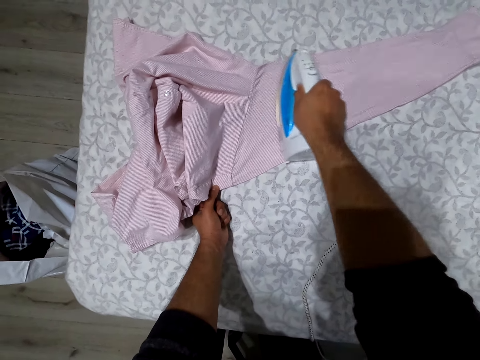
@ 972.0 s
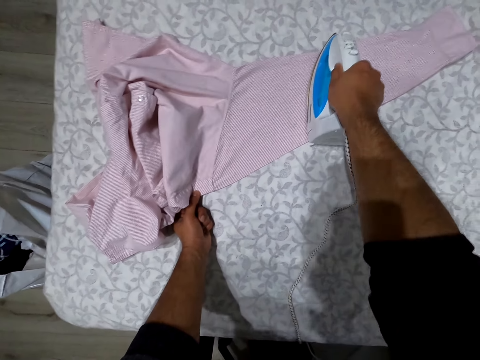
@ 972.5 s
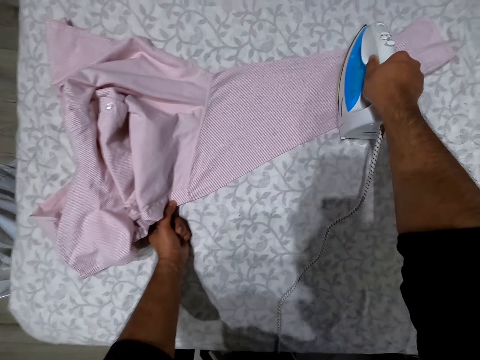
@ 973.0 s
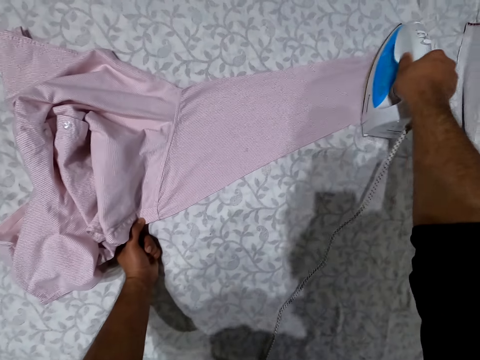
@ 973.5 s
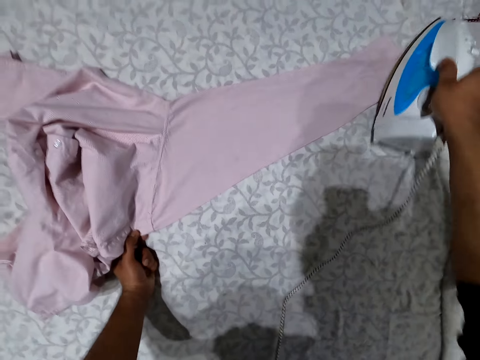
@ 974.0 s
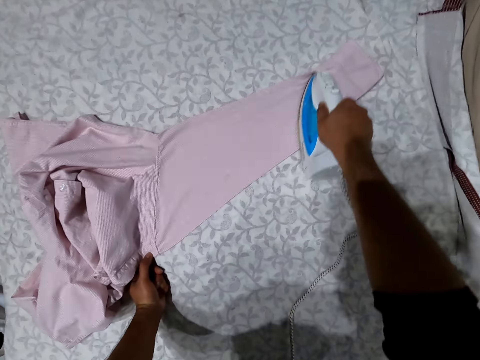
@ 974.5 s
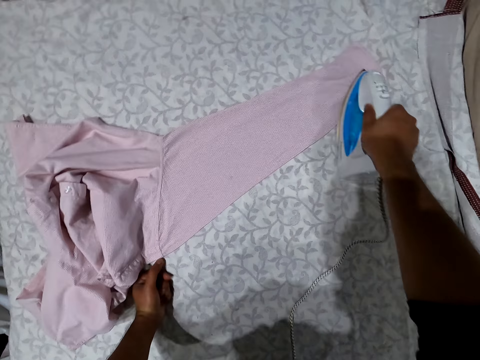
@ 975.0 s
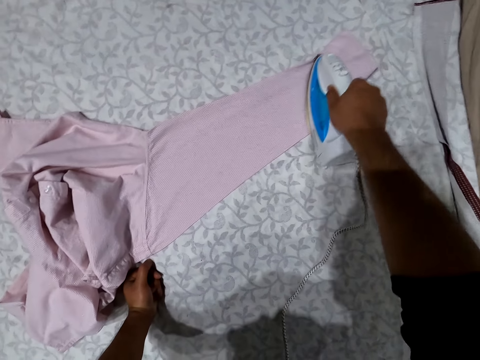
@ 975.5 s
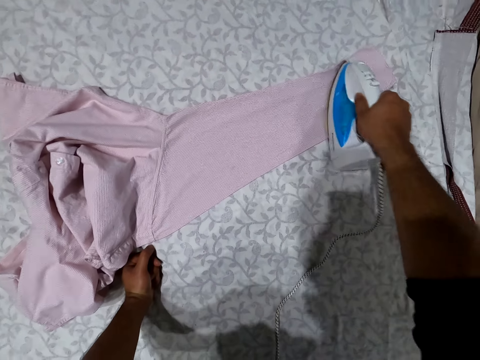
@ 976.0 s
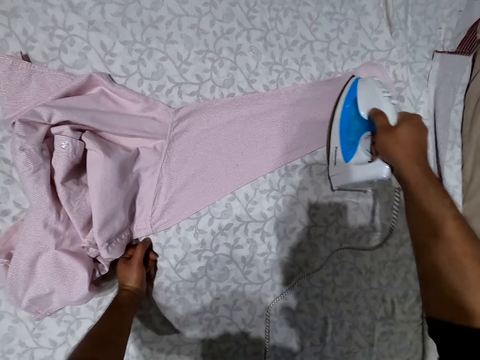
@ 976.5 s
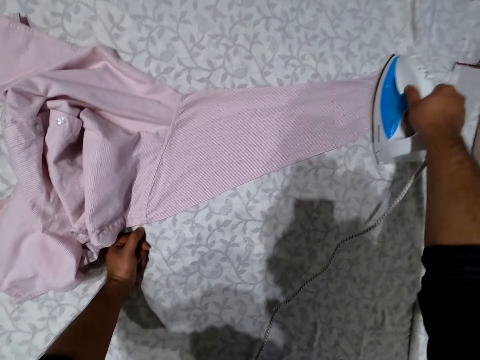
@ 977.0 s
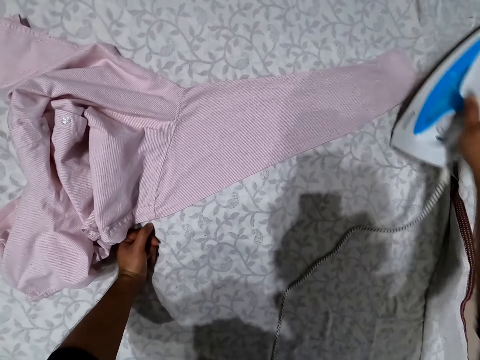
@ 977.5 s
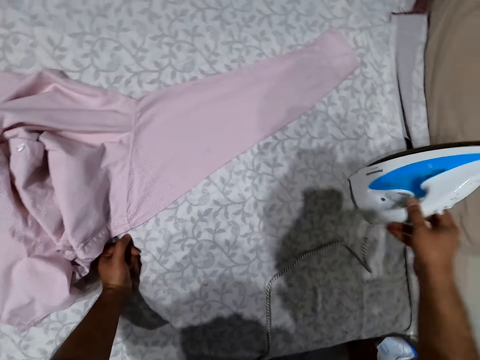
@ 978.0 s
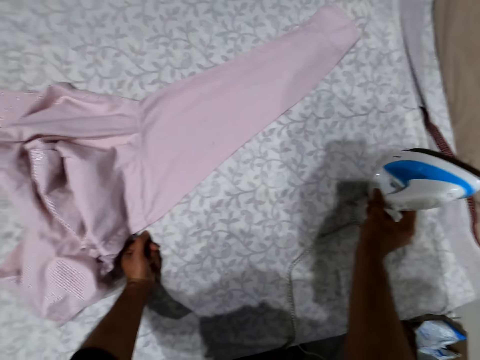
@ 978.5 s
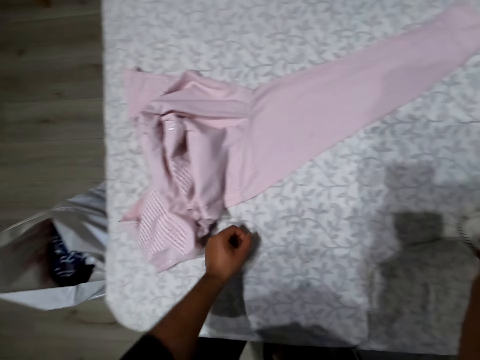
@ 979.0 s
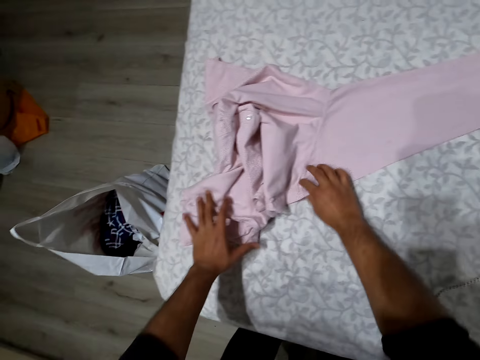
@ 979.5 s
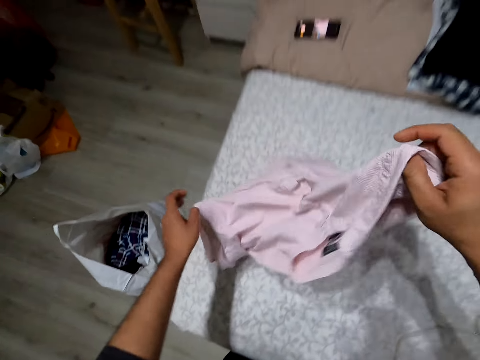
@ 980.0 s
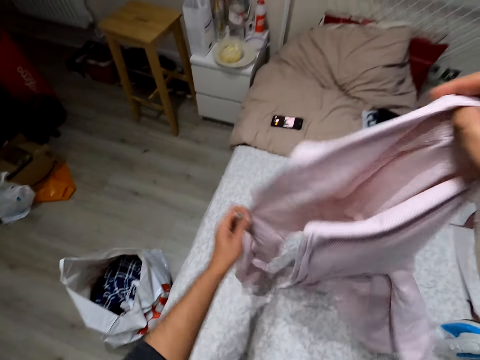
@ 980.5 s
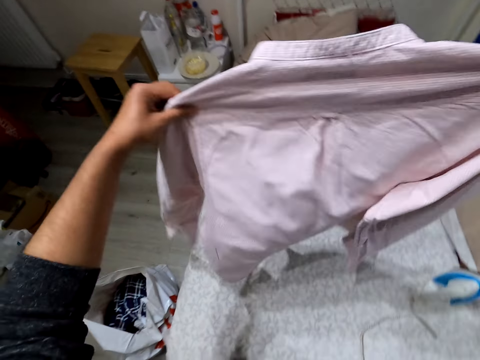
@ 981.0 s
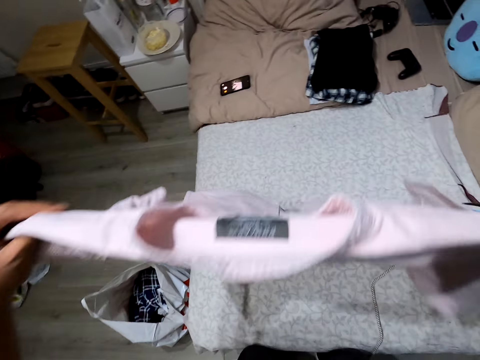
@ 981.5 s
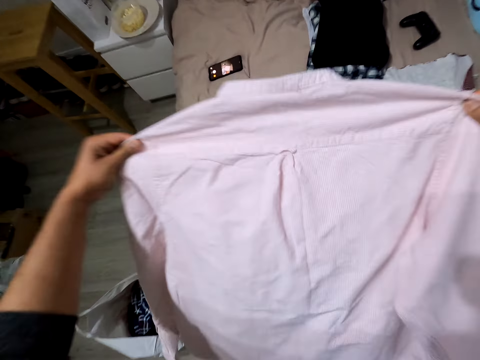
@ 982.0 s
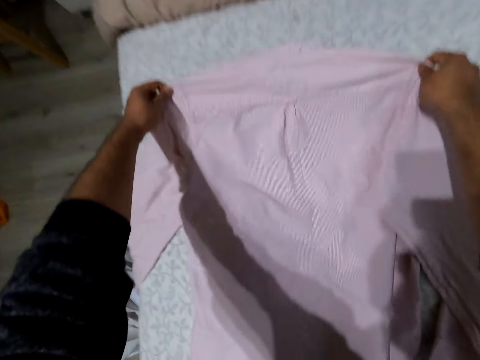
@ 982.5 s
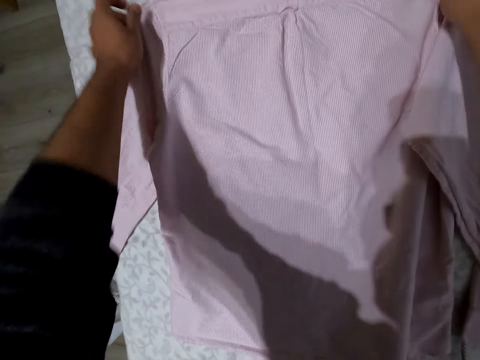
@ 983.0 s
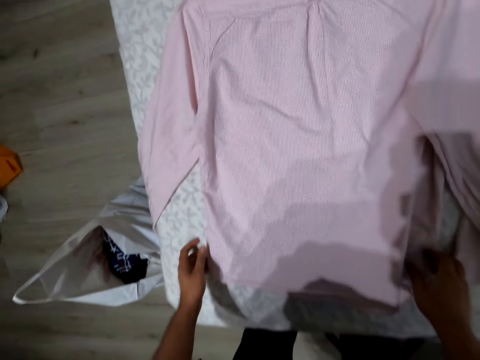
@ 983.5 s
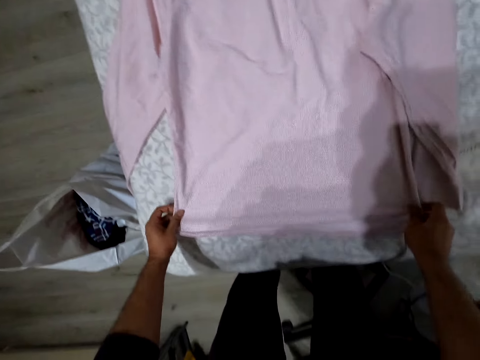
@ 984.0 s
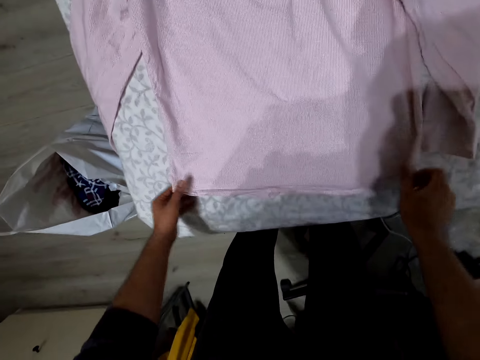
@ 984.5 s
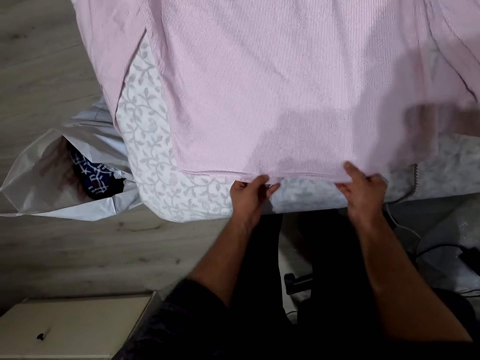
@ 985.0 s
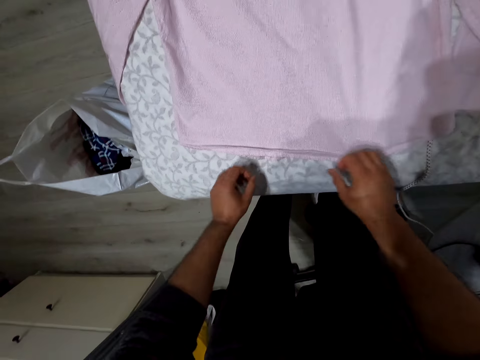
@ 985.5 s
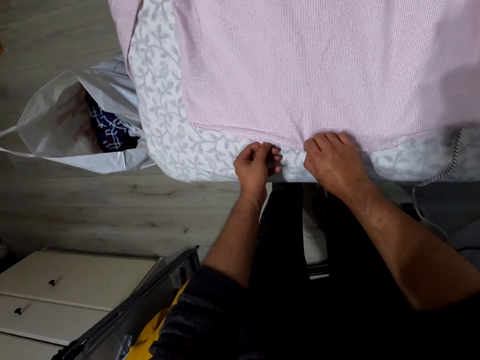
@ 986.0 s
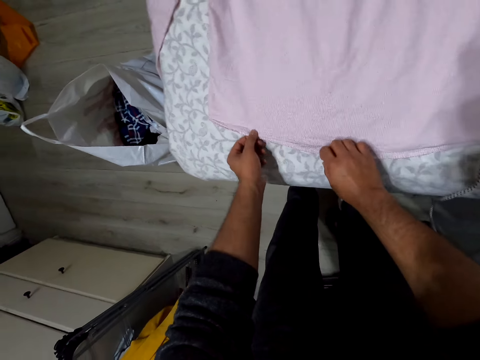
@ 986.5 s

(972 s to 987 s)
The camera wearer puts the iron box aside. They pick the shirt. They drop the shirt. They spread the shirt on the bed. They straighten the shirt.

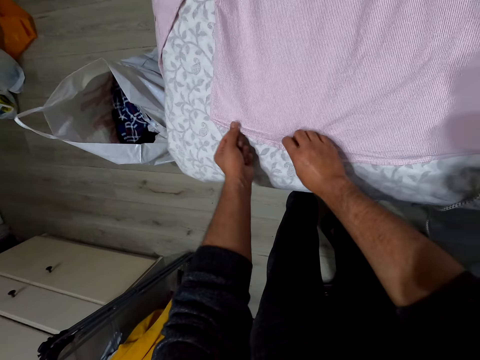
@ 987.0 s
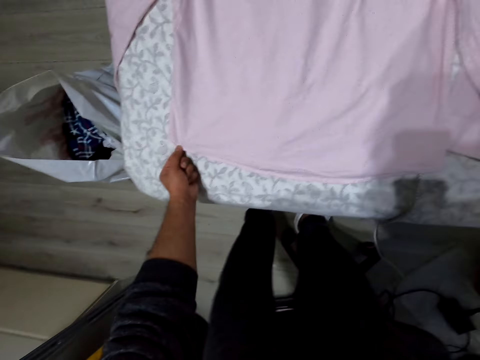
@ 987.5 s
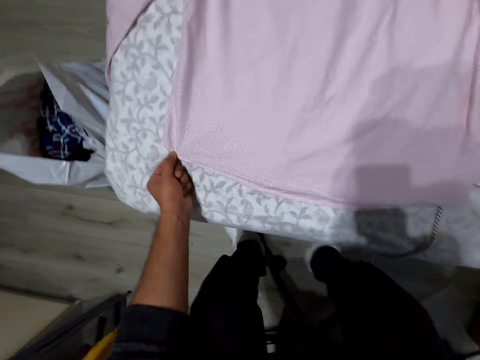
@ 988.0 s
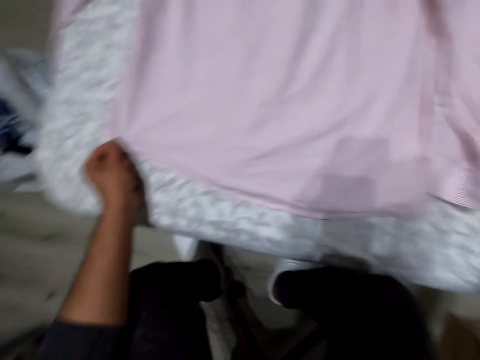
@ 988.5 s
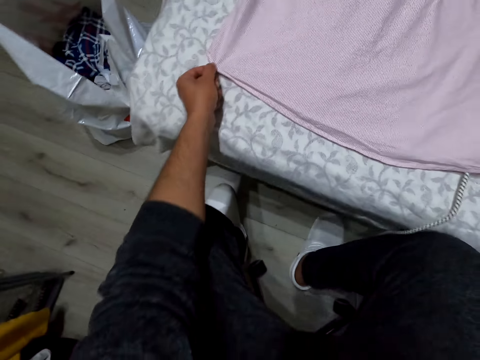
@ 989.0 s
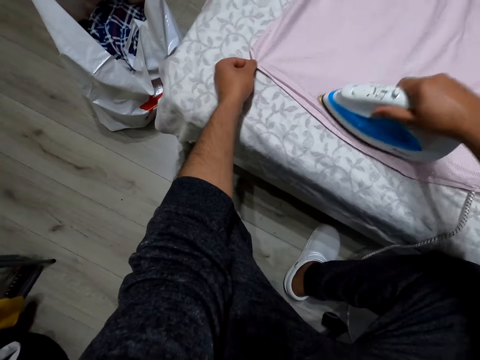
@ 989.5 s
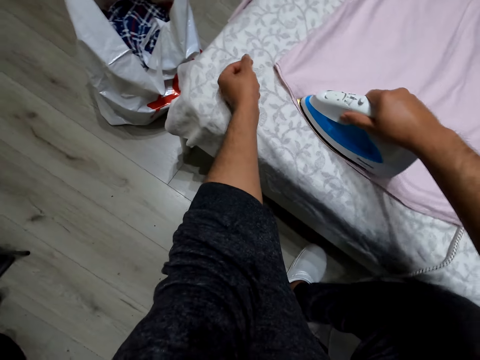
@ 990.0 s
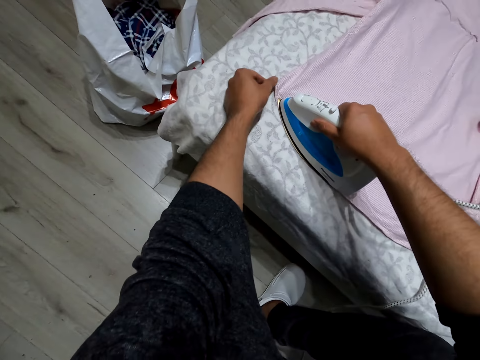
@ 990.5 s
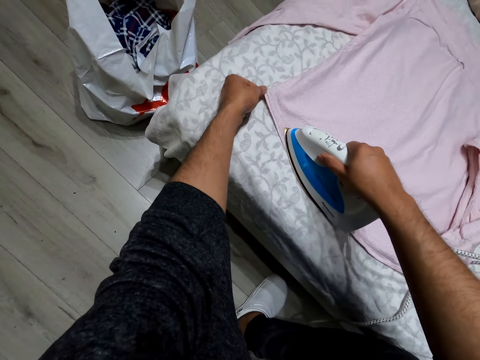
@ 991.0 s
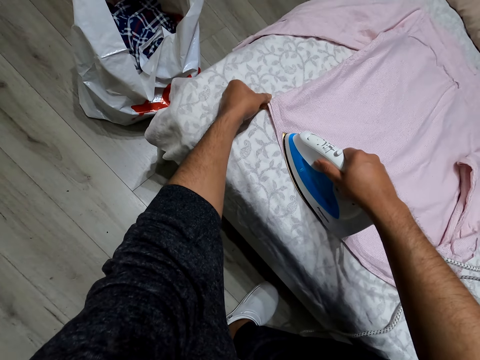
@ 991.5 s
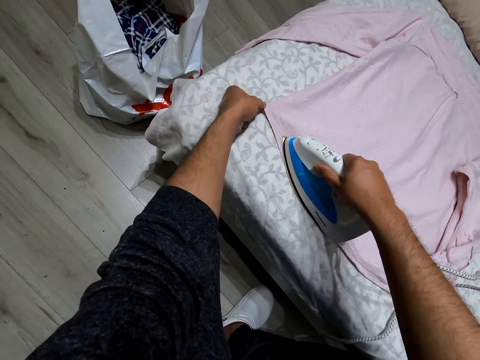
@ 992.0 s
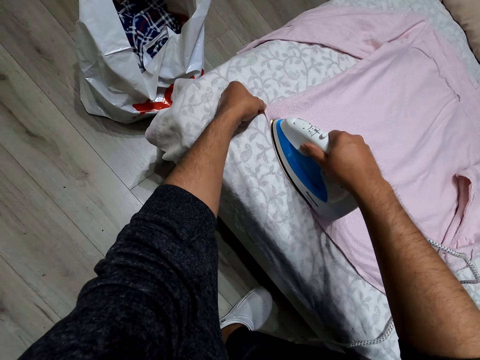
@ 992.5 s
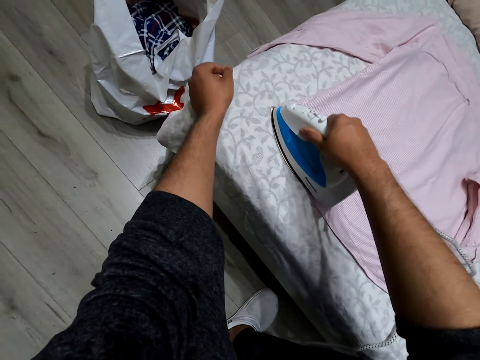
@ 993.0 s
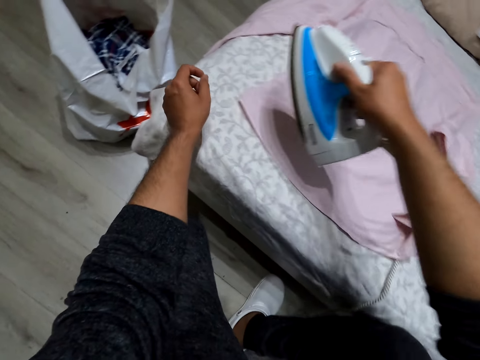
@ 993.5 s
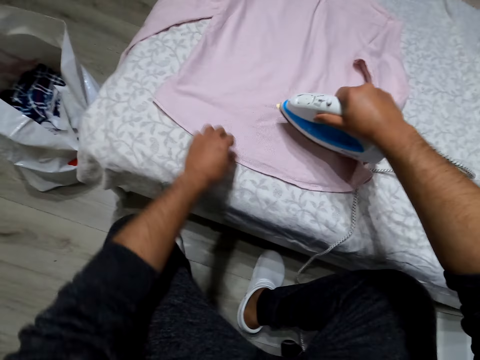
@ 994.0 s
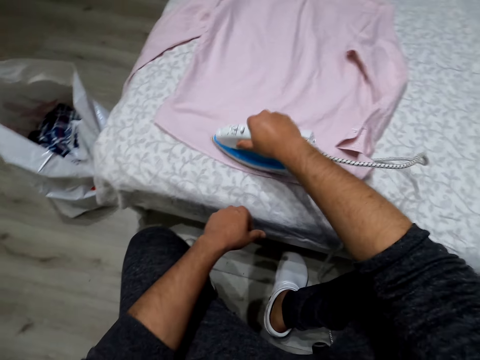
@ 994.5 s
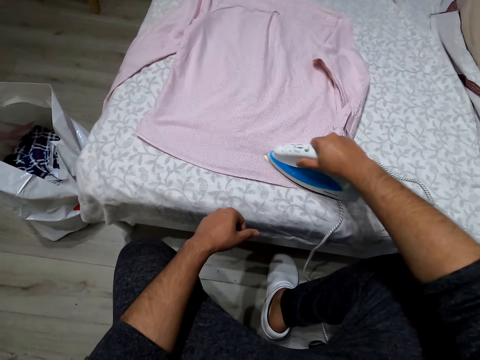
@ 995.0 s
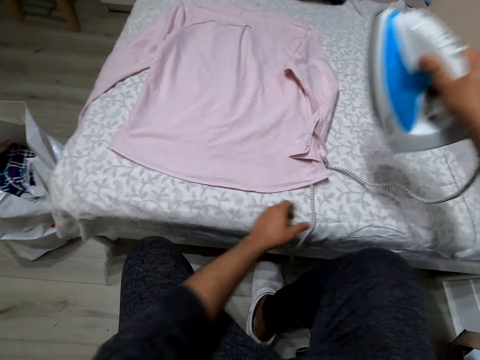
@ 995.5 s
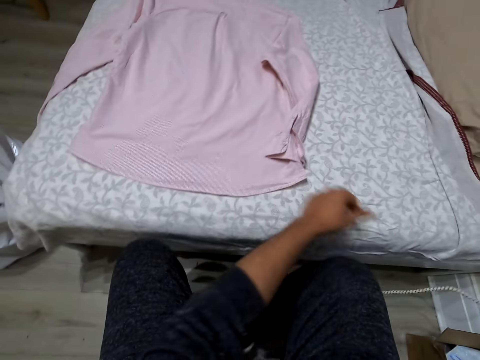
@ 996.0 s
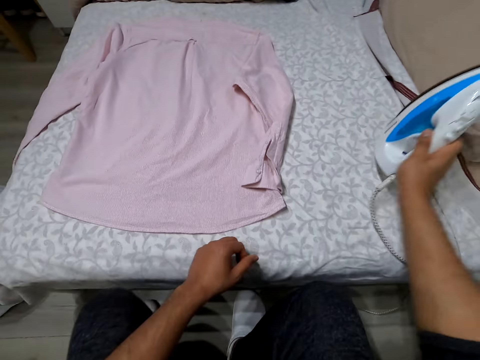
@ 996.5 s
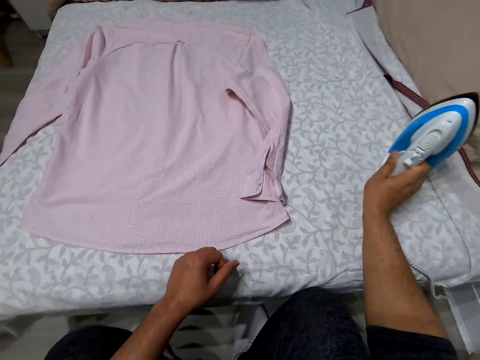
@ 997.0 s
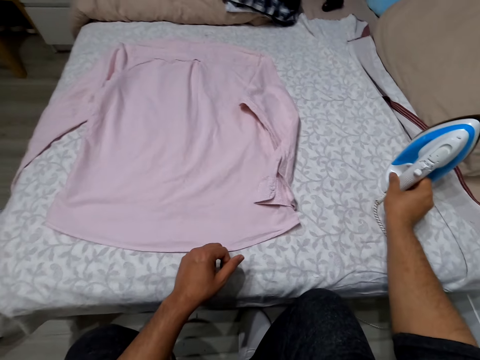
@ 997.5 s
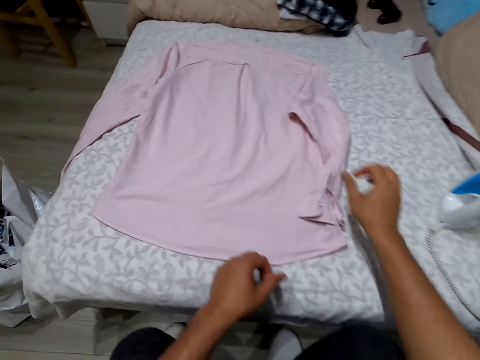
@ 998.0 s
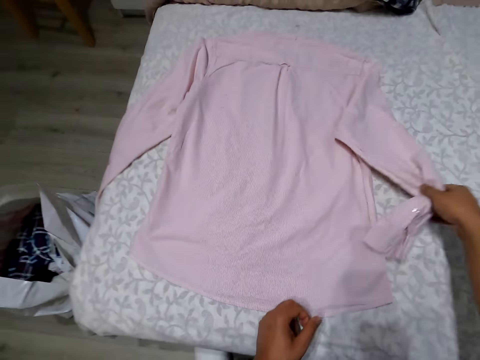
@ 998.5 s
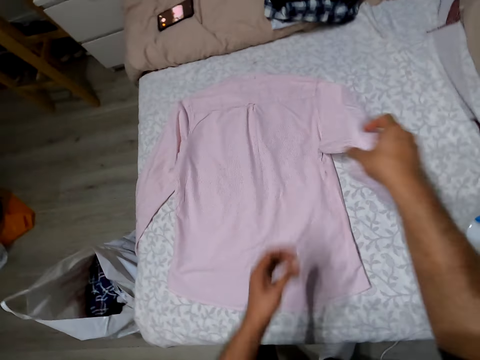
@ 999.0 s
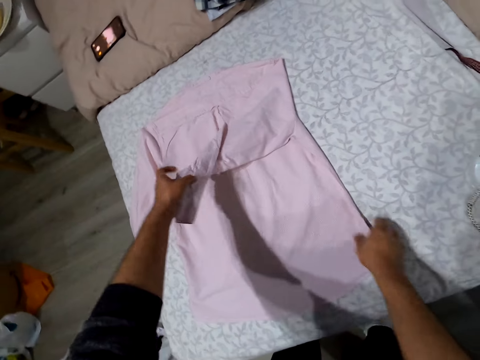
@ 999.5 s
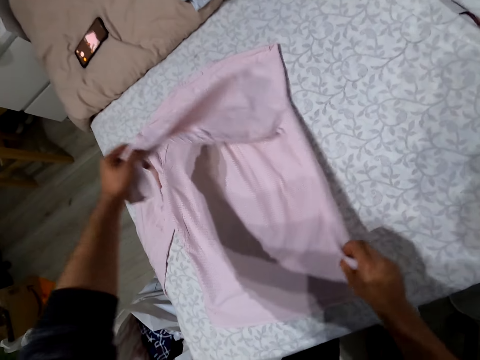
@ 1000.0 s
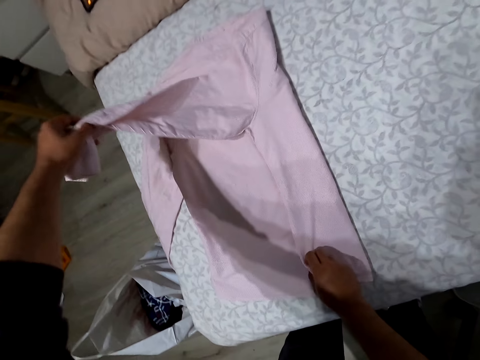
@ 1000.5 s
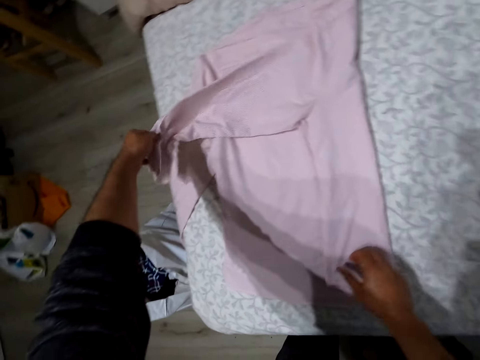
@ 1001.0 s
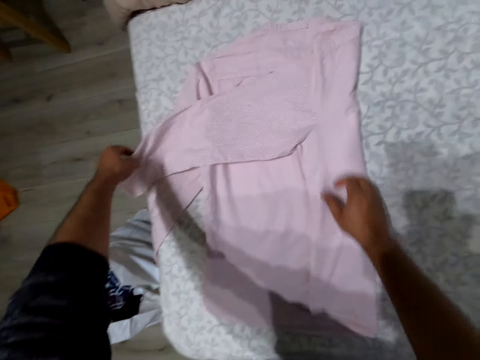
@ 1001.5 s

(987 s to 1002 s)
The camera wearer picks the iron box. They iron the shirt. They put the iron aside. They fold the shirt.
